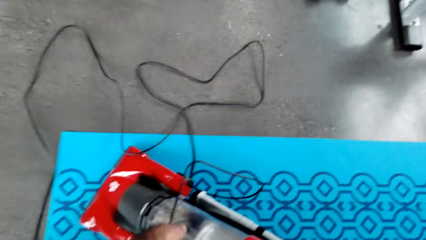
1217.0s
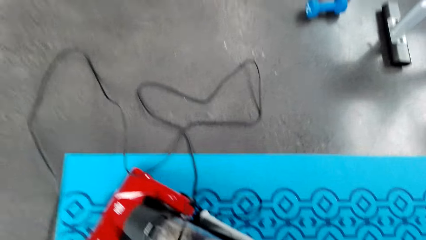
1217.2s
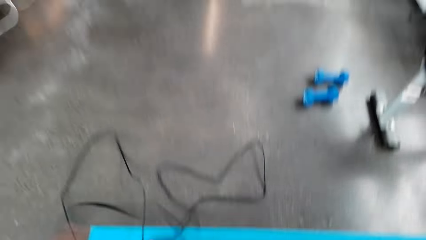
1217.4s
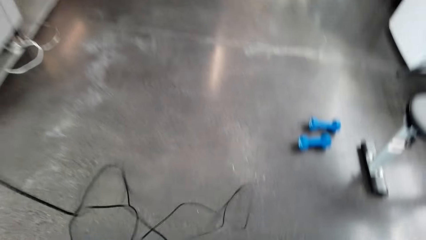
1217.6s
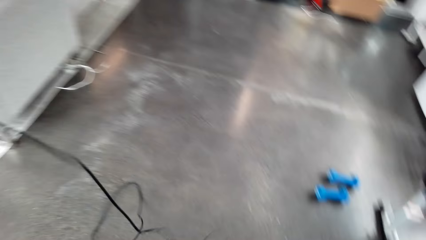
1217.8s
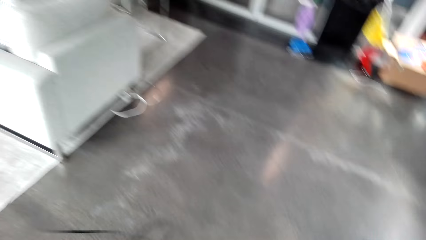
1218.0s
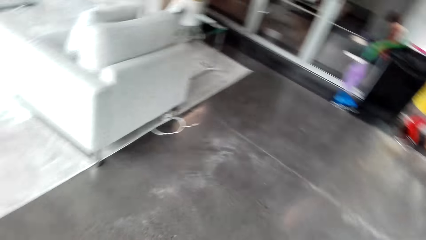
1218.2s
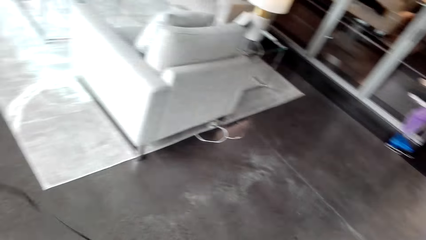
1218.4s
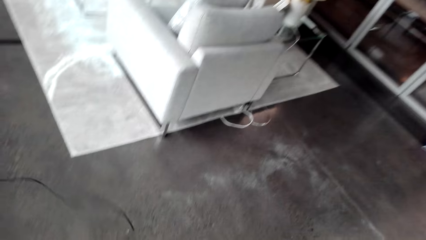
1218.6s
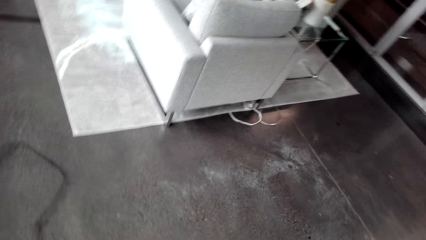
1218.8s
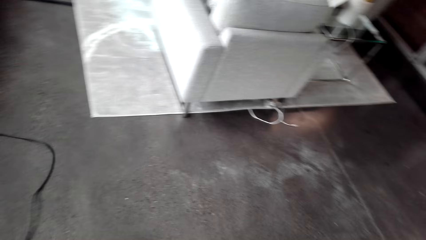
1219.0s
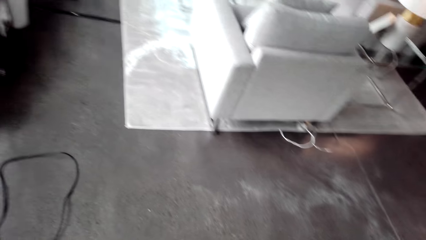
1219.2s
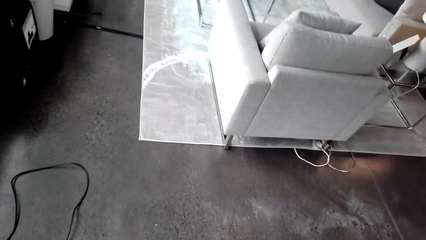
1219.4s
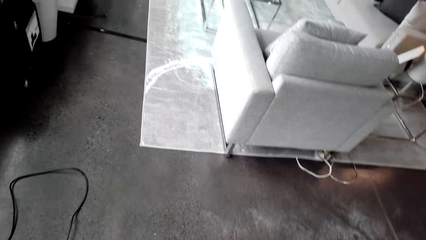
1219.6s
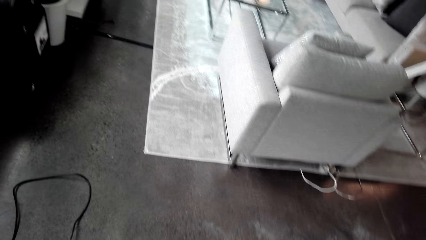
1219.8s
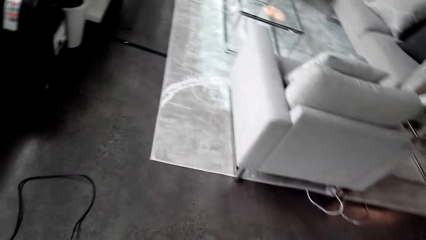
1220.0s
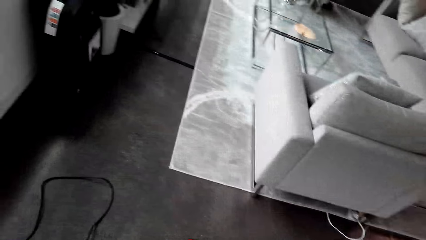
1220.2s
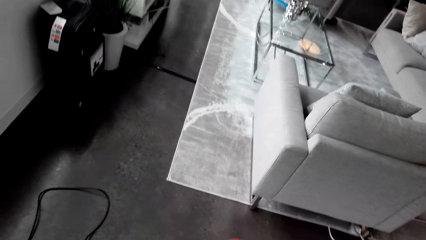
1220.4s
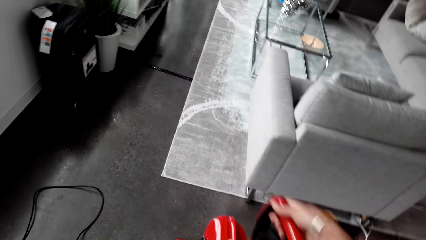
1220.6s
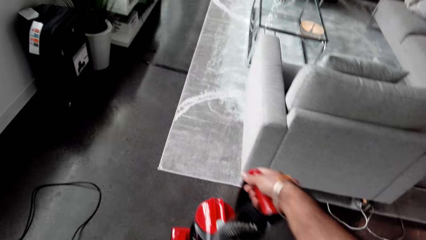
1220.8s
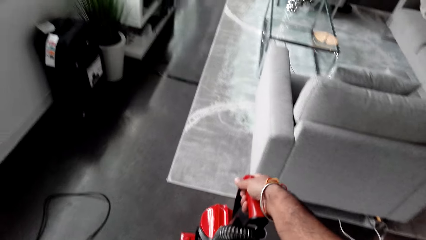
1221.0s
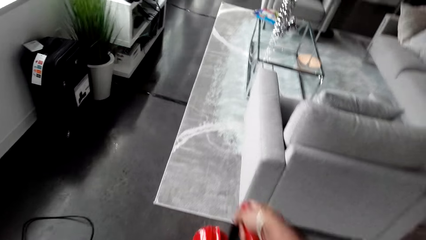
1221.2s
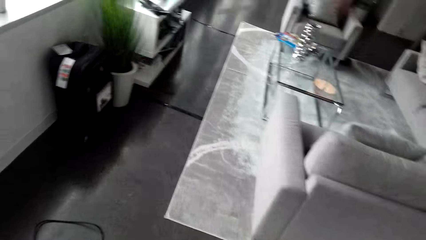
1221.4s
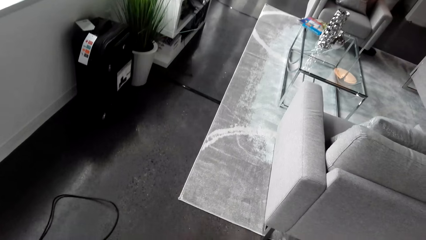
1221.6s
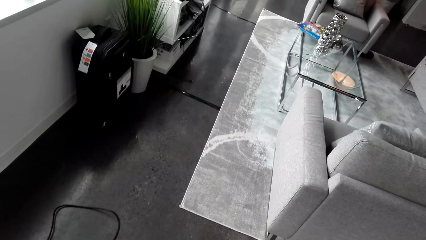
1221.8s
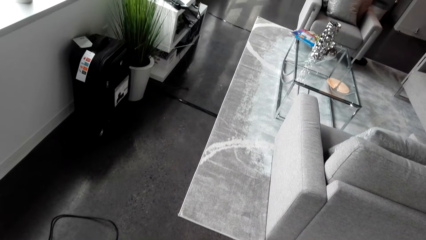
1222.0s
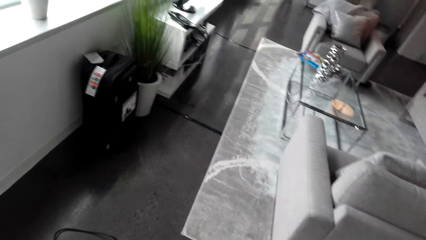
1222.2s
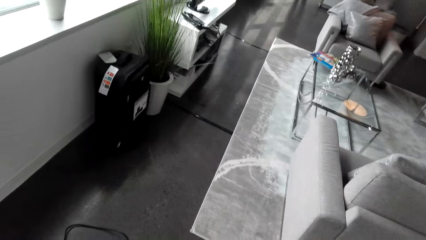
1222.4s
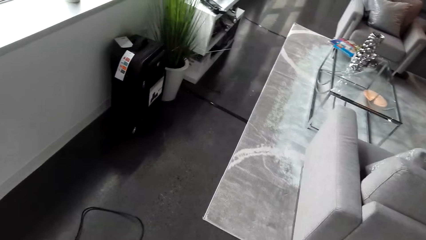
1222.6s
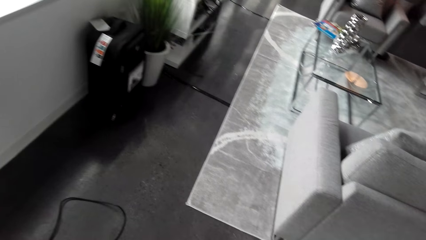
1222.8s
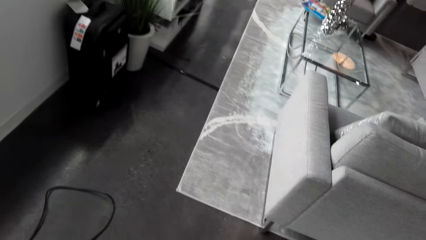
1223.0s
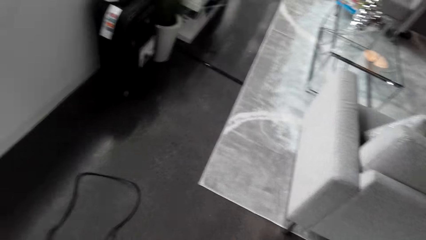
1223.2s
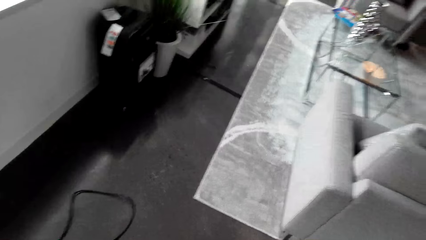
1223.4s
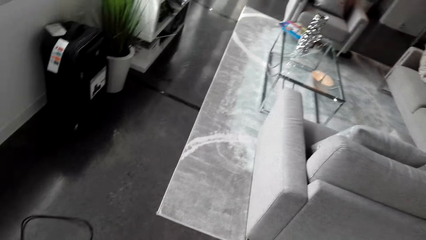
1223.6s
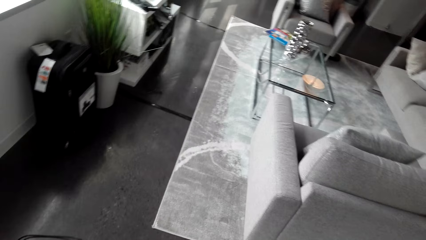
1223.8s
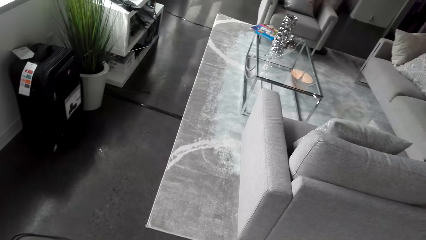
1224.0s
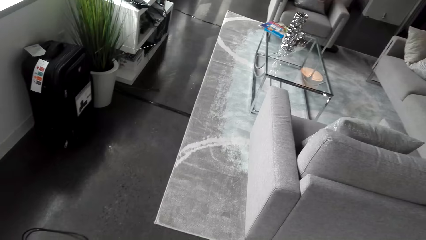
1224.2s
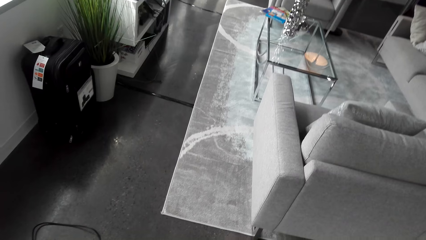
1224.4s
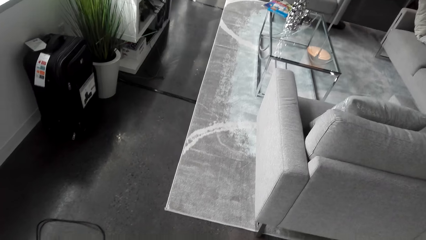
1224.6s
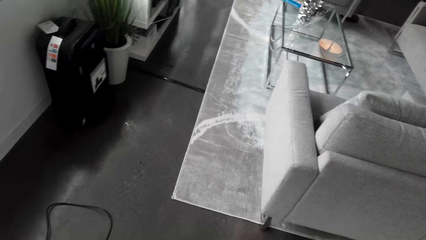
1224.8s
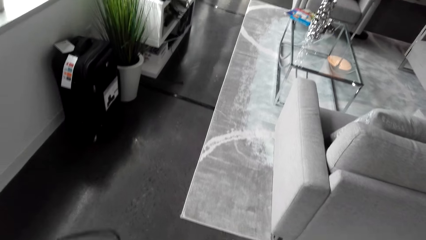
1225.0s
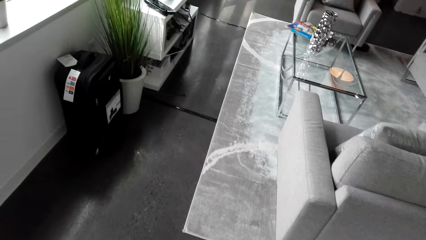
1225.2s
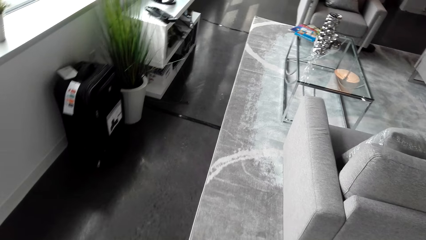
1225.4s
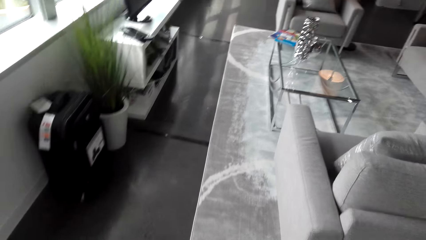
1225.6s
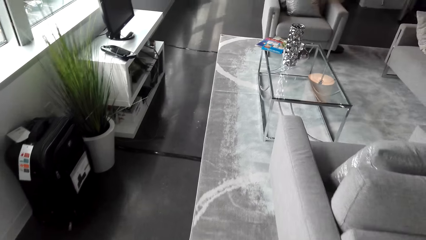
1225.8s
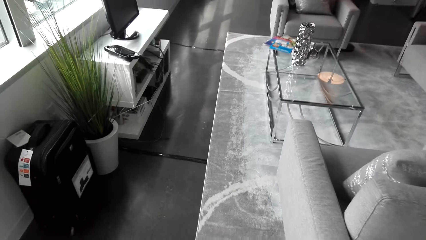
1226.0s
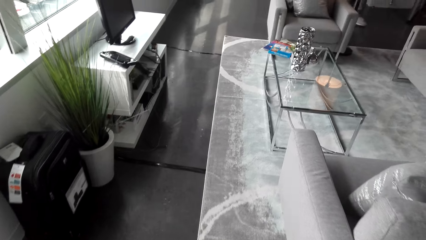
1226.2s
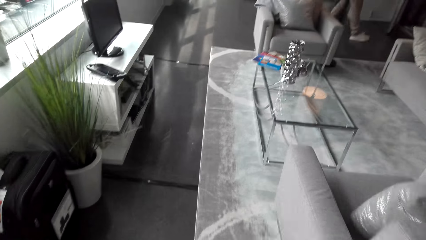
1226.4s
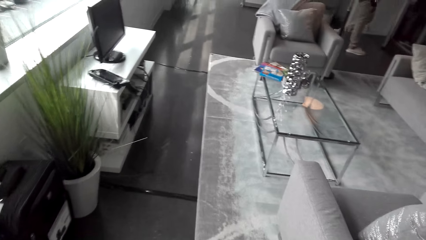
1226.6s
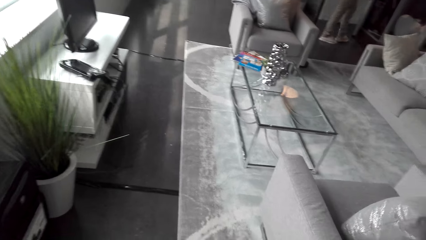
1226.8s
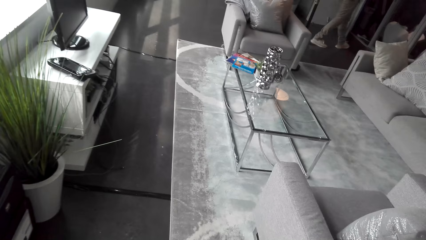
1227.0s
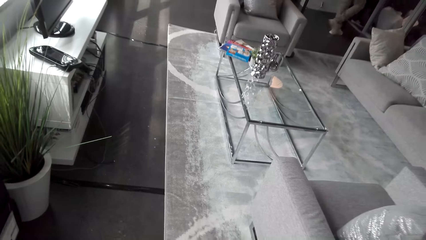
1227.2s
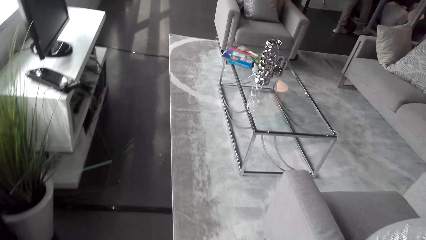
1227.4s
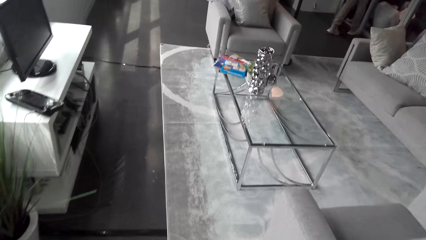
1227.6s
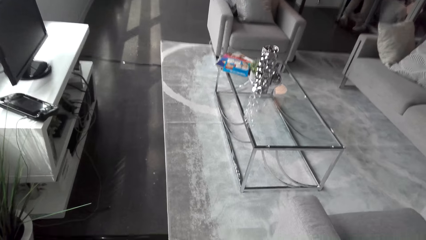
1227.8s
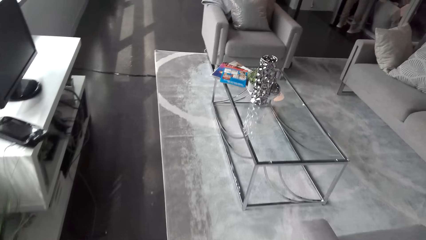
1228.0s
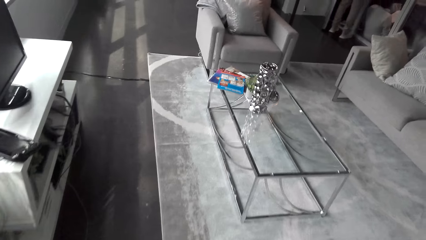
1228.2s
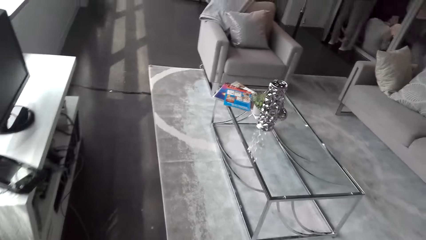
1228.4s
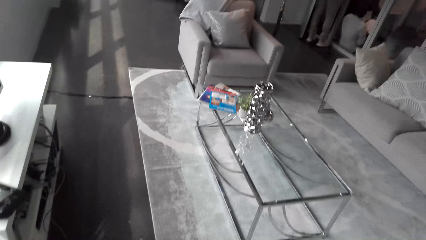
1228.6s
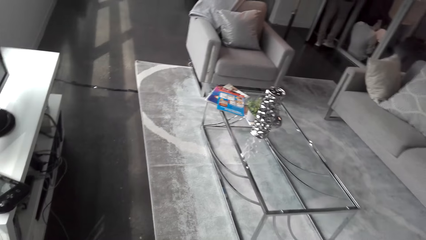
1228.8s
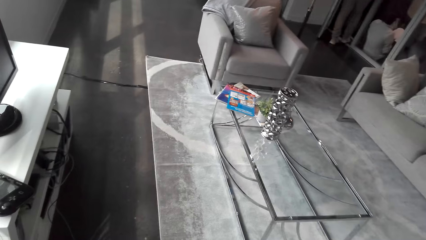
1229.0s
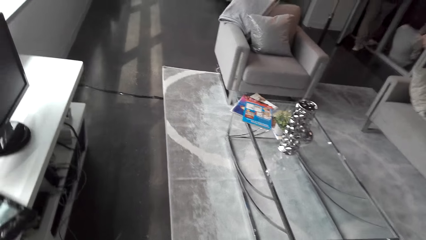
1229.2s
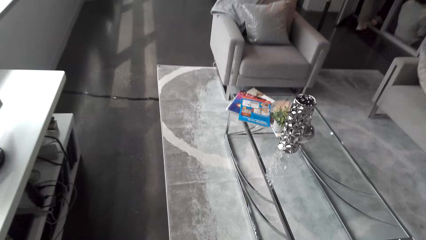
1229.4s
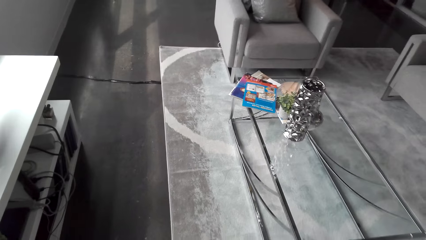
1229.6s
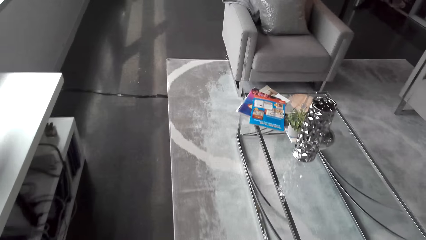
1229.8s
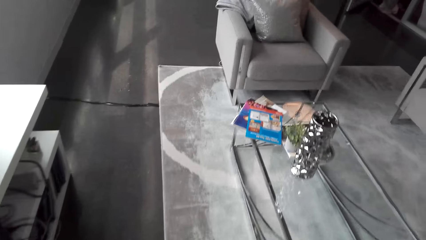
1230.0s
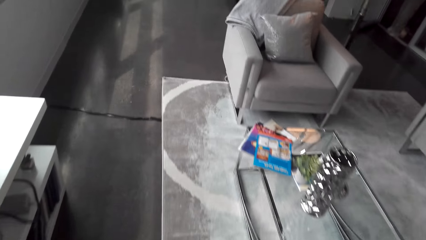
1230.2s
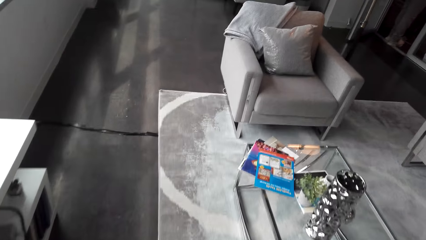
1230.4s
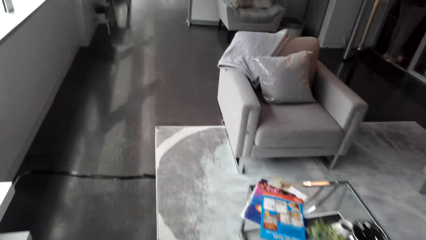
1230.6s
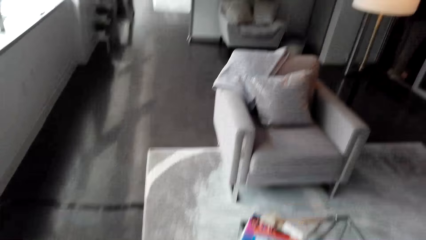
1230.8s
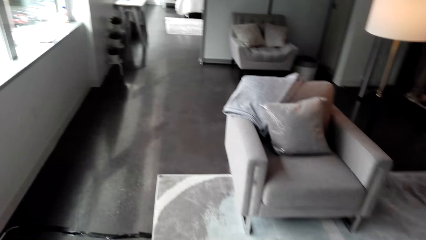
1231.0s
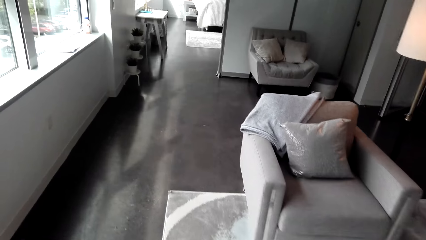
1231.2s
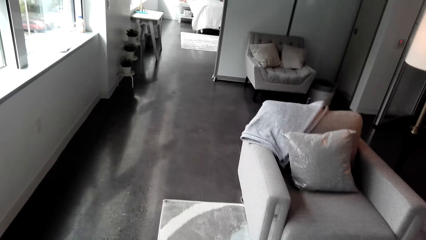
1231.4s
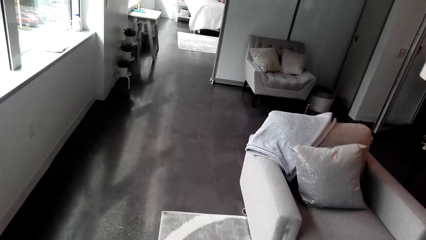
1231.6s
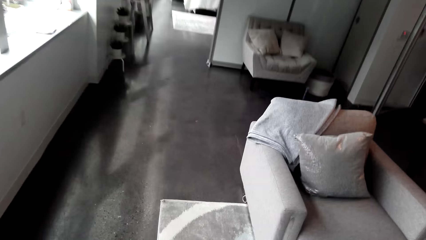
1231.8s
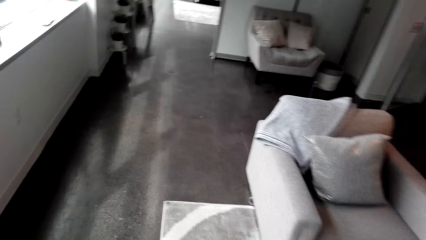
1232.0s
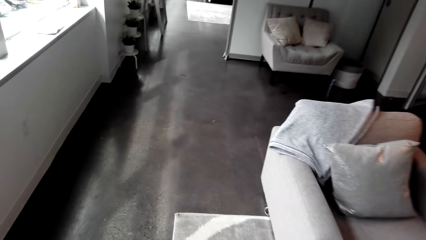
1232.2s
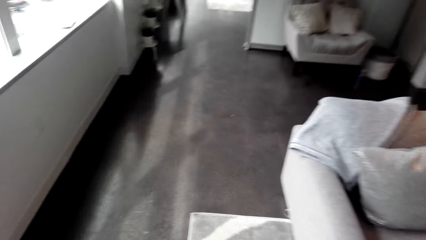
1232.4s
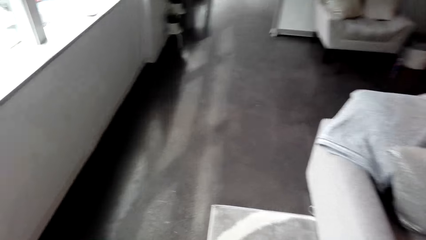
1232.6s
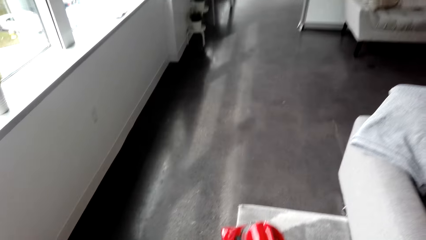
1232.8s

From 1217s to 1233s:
The camera wearer stretches the cleaner cable on the floor. They push the cleaner on the floor and clean round the floor and carpet with the cleaner. A man walks in the room. The camera wearer switches on the vacuum cleaner. The man enters the next room. The camera wearer cleans the carpet round with the cleaner.
